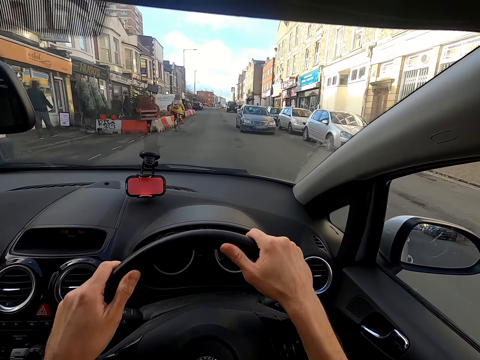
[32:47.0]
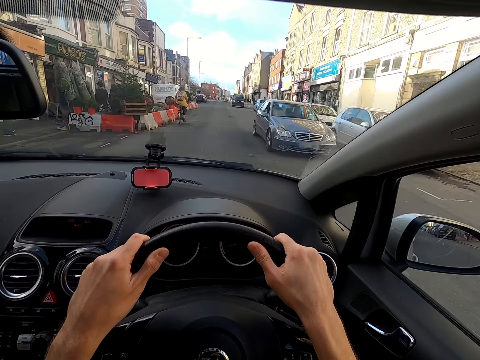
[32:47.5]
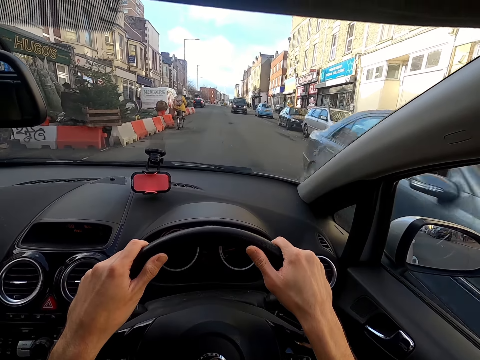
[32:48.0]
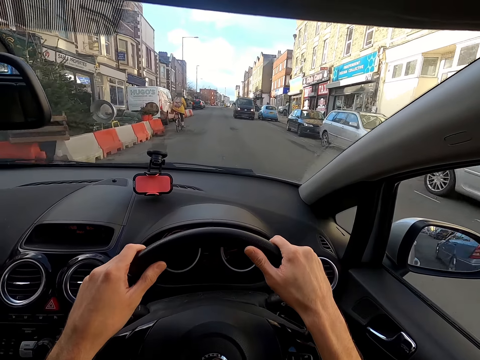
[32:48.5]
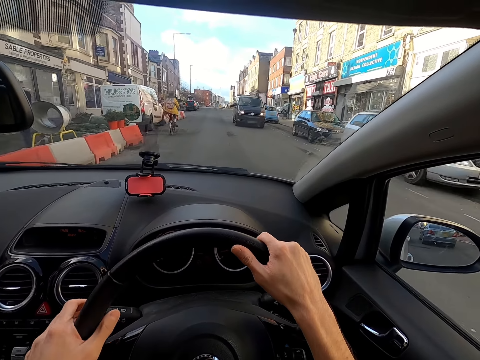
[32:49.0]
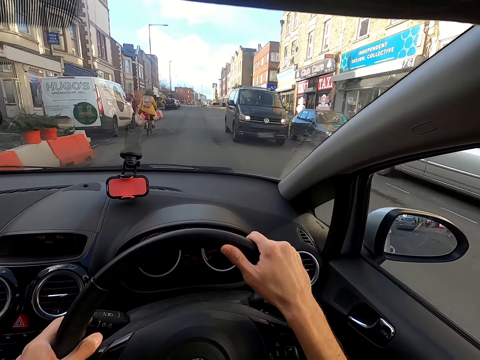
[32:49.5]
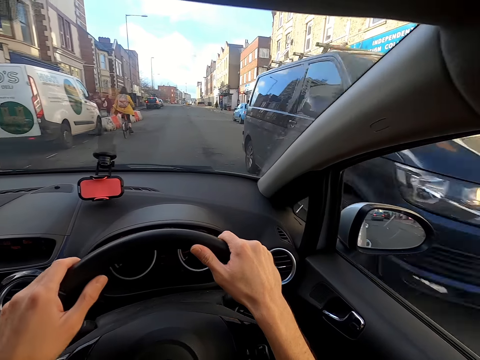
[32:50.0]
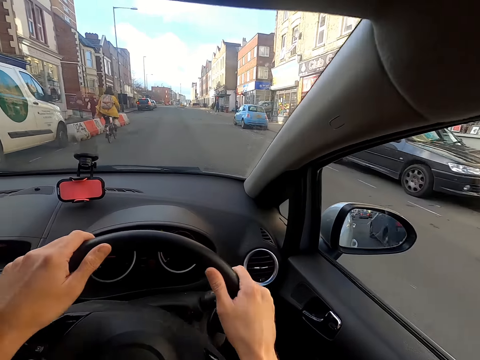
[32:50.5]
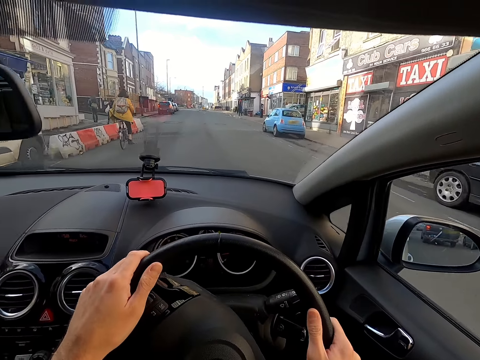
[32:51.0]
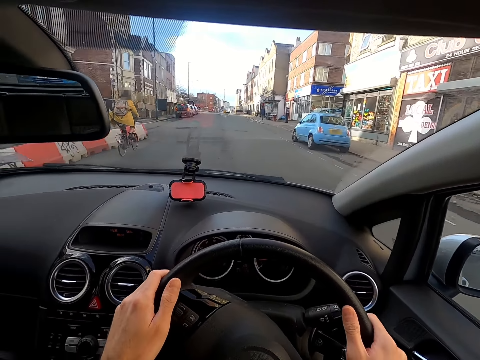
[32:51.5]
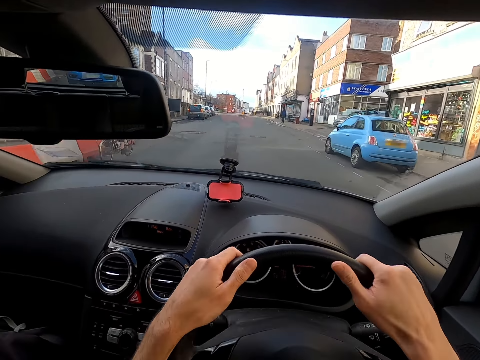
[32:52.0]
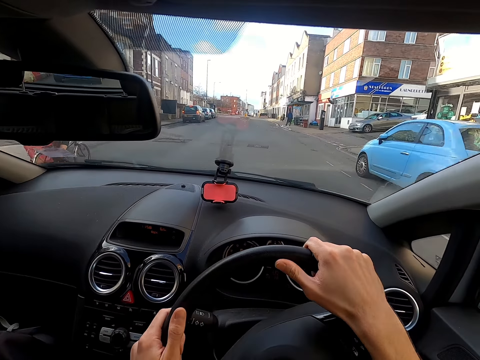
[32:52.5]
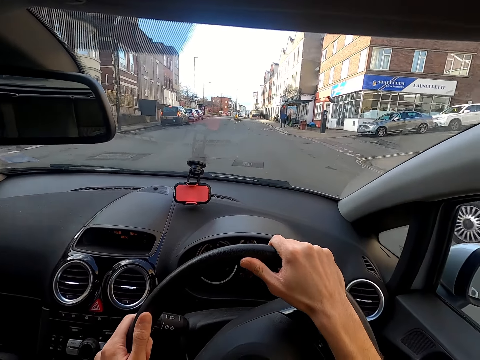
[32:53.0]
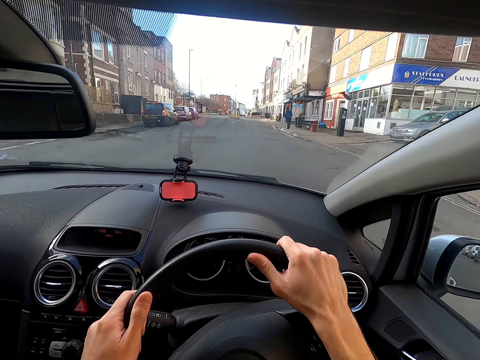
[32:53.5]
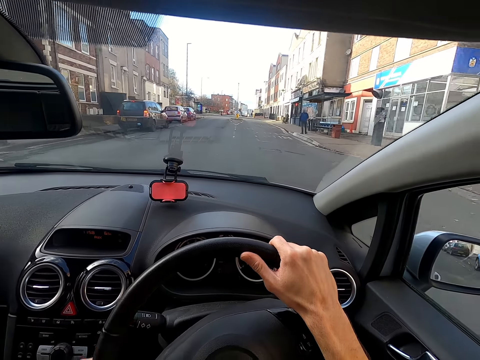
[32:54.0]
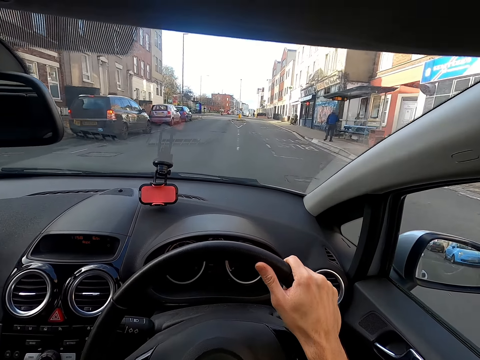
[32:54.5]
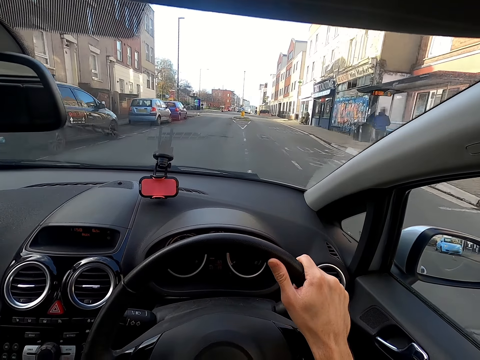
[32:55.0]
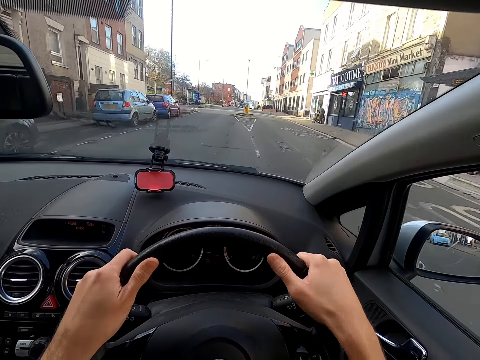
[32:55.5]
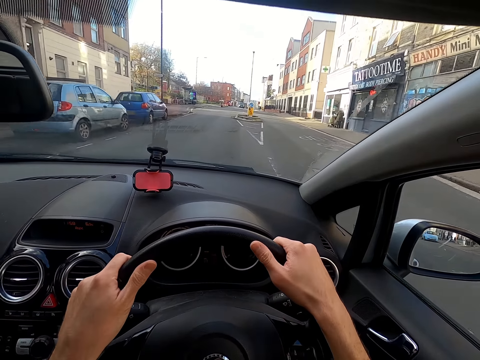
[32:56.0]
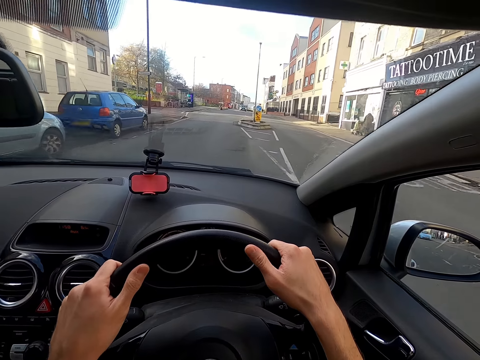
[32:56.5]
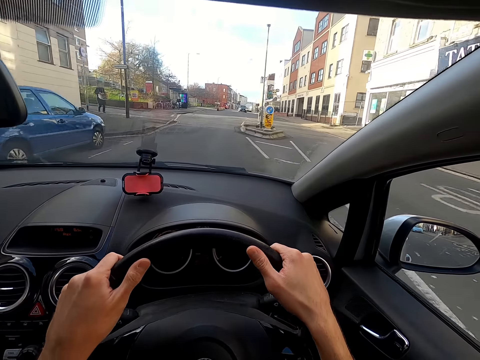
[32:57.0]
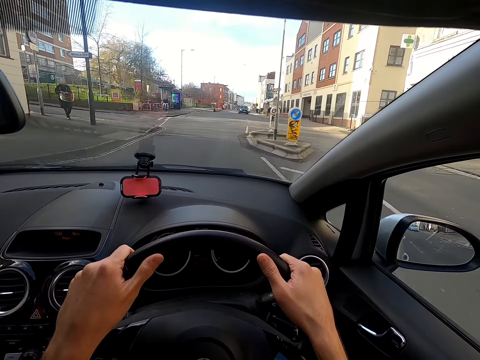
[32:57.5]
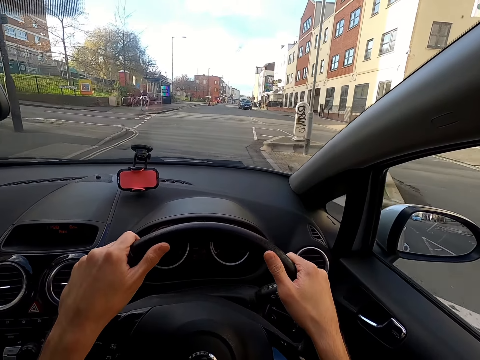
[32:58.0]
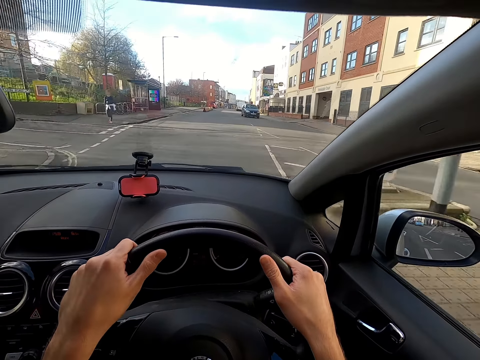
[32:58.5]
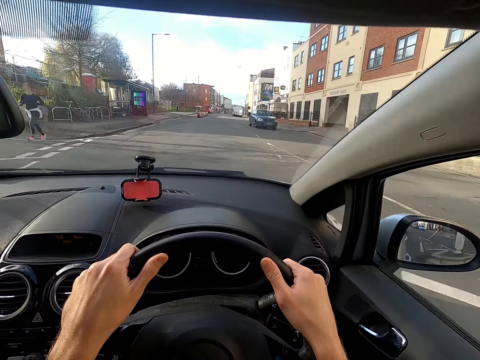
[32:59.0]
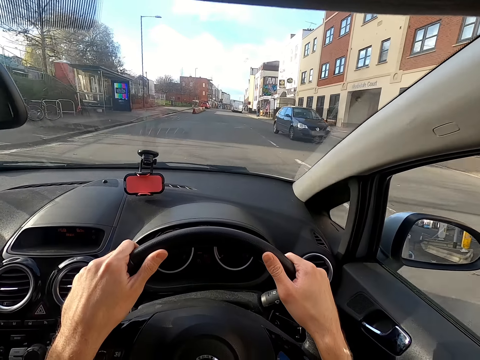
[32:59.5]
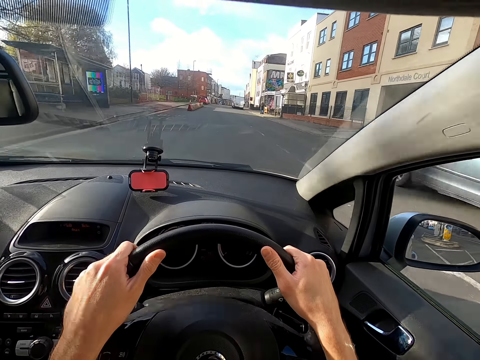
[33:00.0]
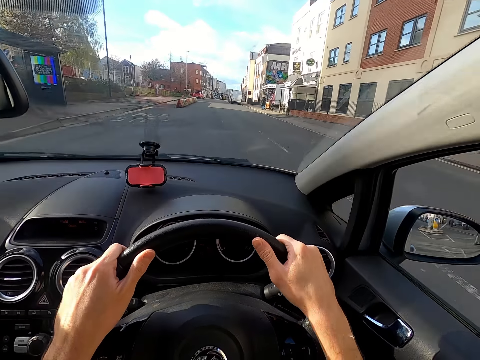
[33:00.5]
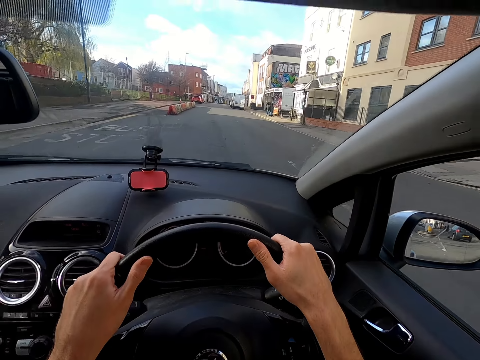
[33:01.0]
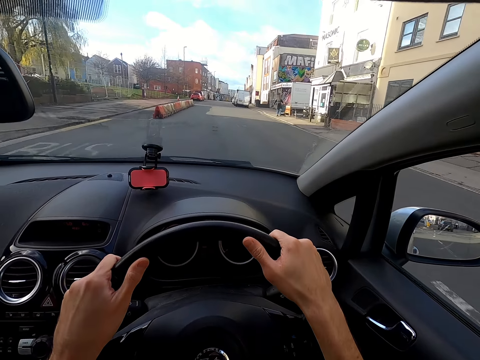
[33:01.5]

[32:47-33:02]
An ash car drives past the camera wearer. A black minivan drives past him. He places his left hand on the steering wheel of the car.

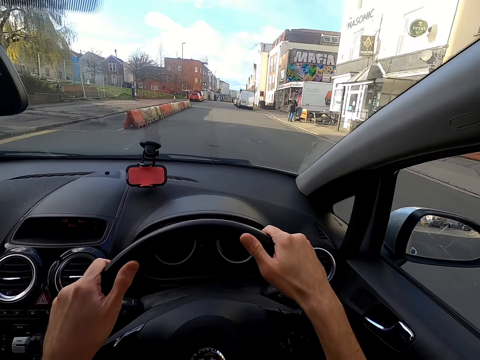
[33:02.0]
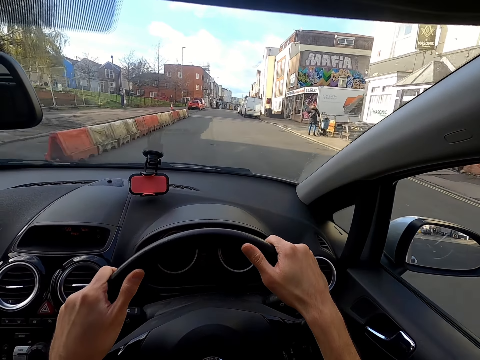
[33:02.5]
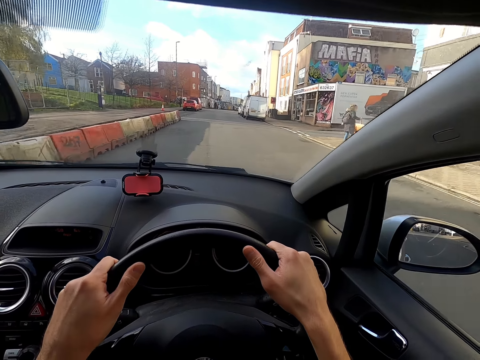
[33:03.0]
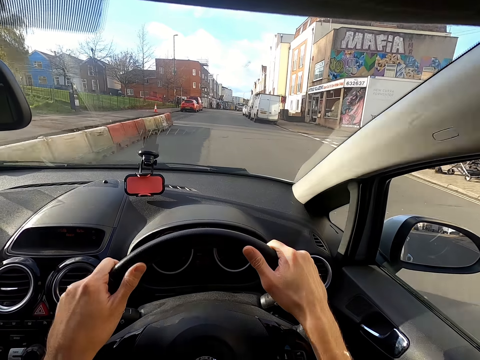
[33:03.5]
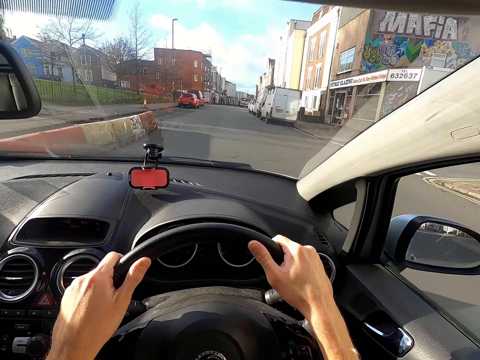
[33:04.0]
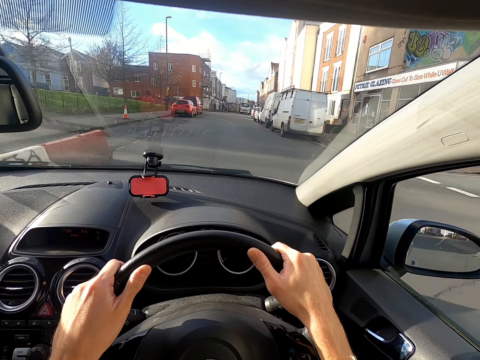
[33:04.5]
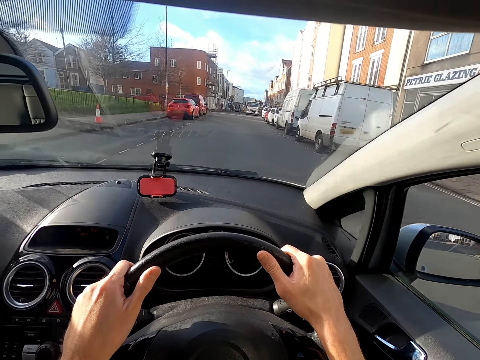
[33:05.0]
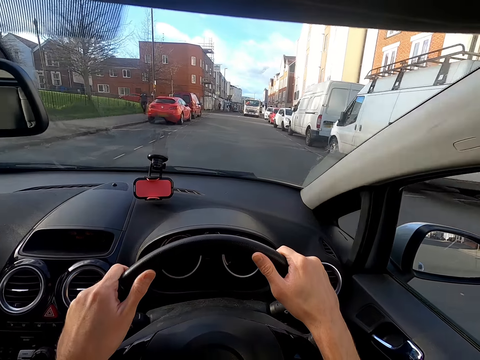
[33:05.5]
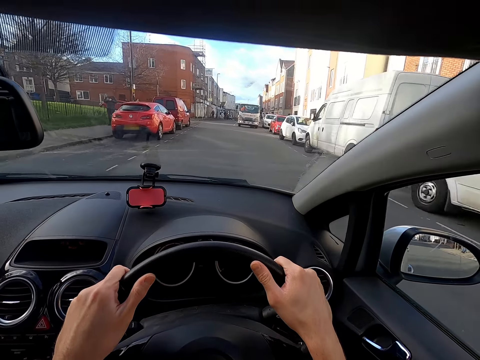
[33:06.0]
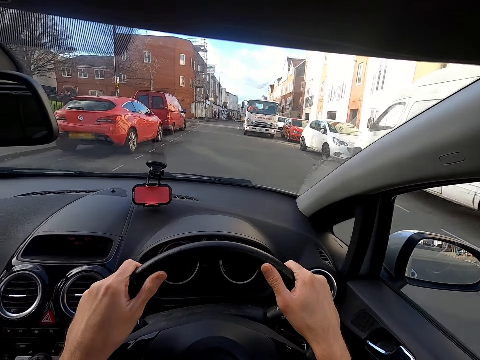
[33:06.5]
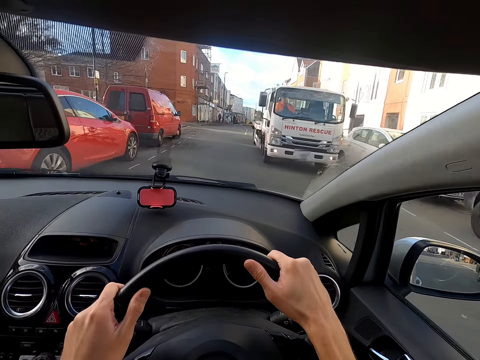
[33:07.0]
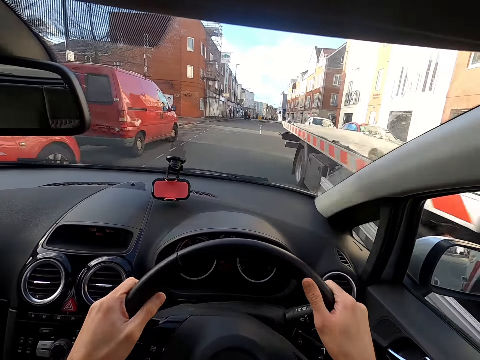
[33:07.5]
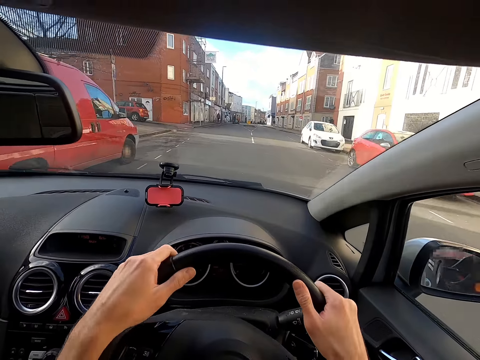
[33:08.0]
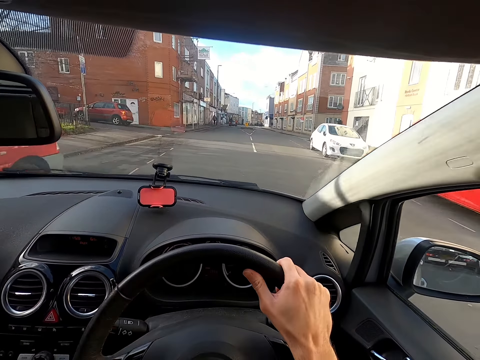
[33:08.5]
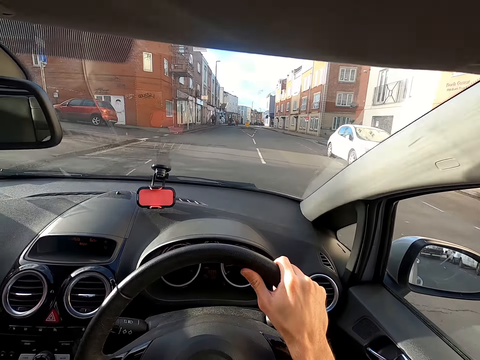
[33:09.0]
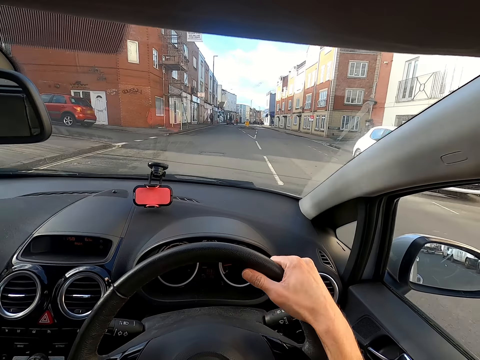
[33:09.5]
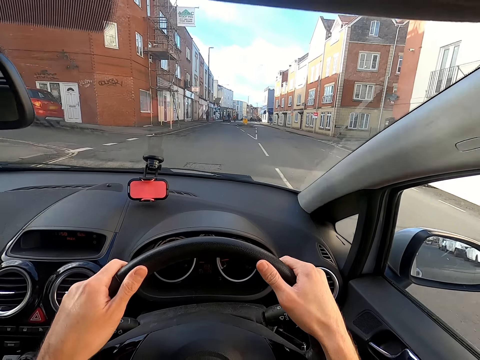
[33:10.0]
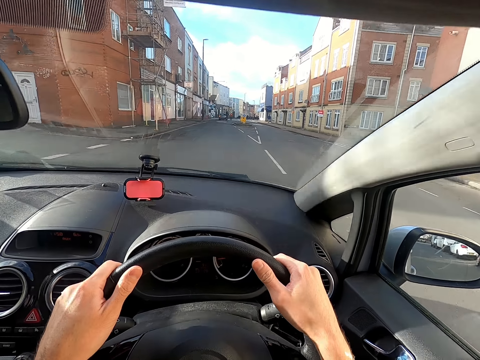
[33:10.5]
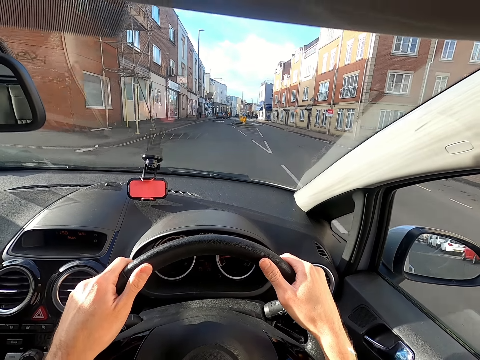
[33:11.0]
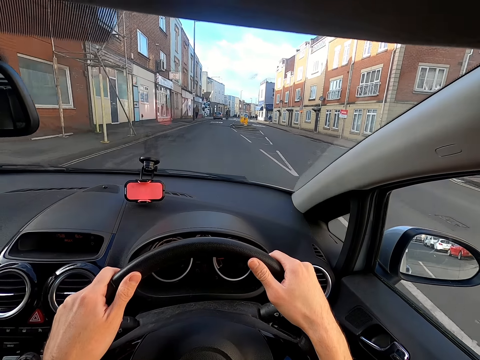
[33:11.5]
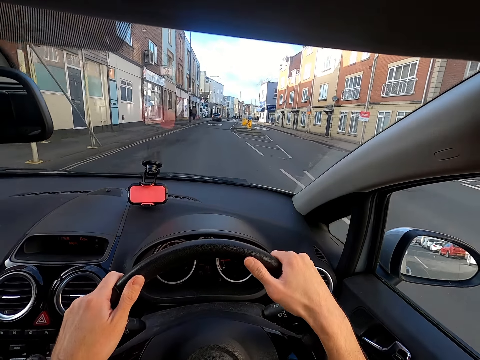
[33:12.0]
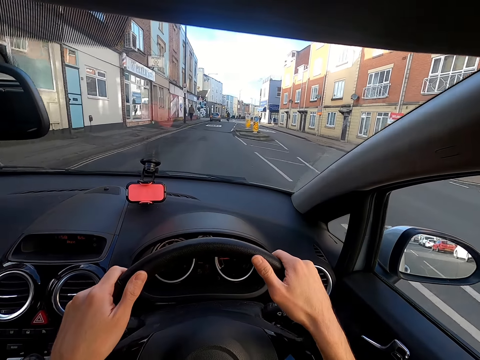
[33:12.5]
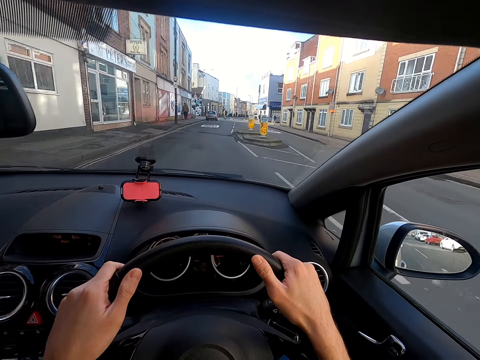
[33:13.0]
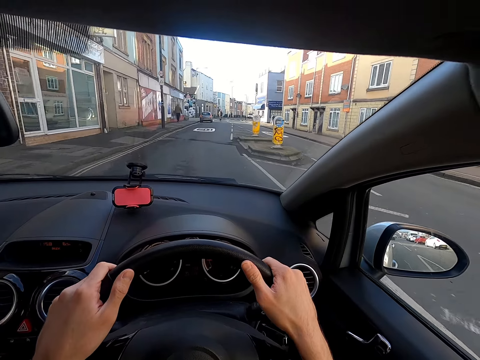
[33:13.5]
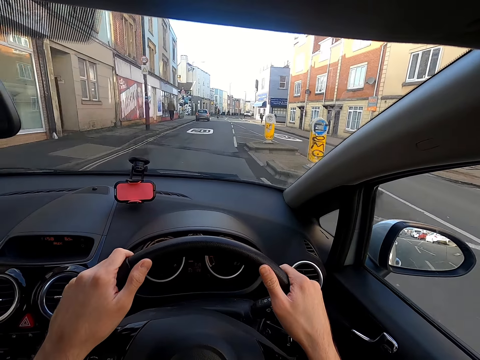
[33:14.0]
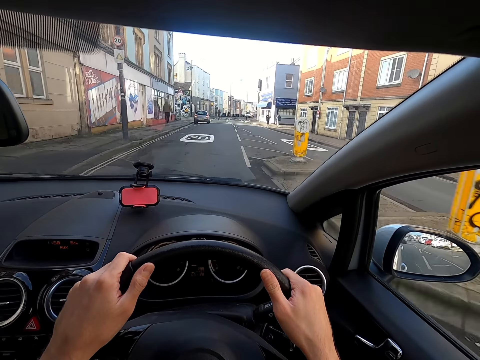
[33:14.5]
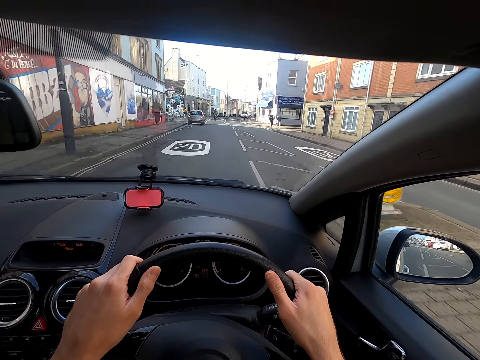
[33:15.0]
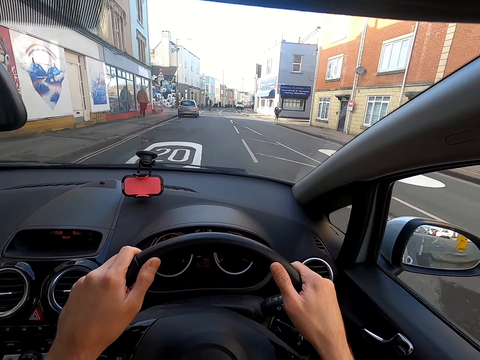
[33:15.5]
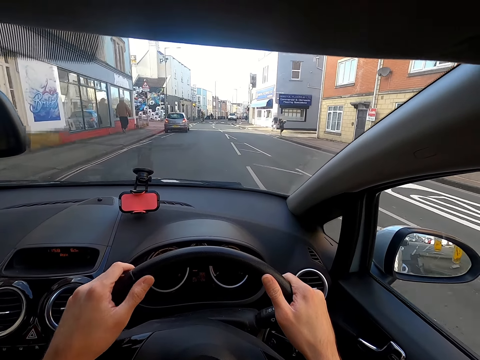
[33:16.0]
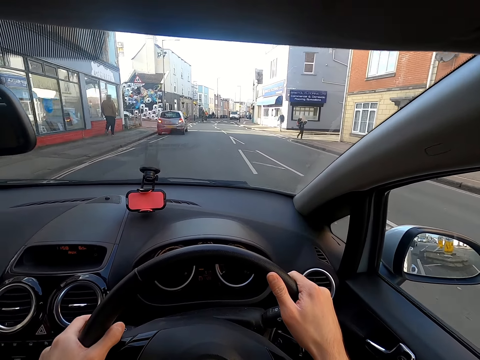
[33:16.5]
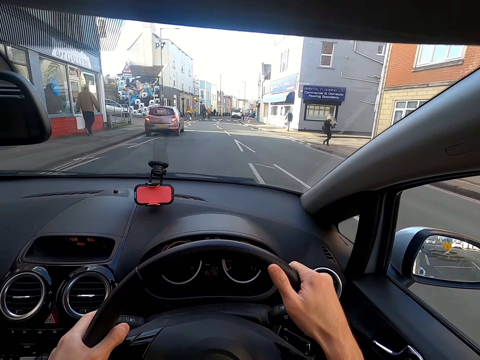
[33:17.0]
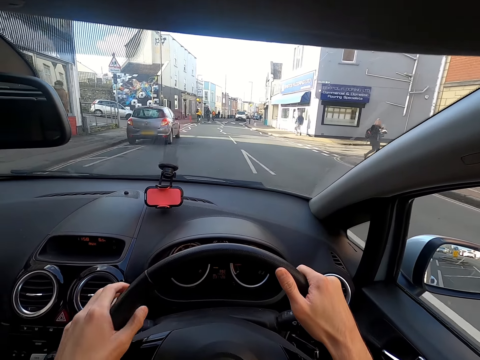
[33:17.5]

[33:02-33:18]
A white flatbed truck drives past the camera wearer. He places his left hand on the steering wheel of the car.
